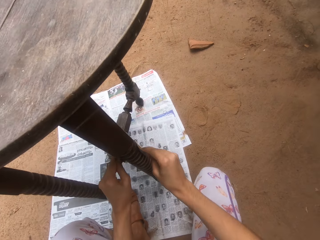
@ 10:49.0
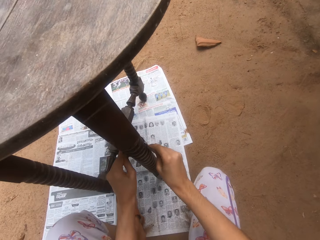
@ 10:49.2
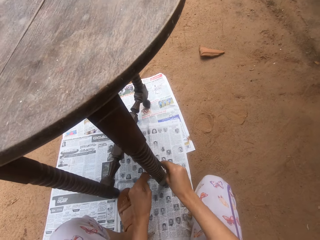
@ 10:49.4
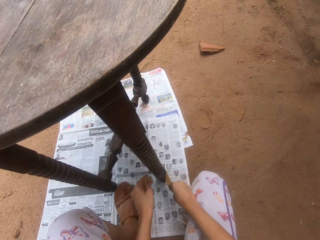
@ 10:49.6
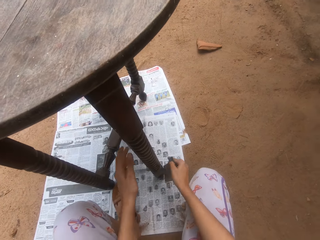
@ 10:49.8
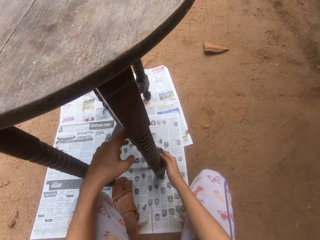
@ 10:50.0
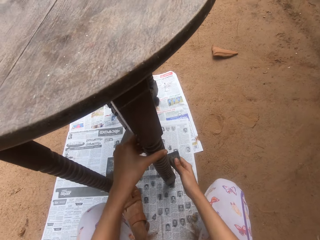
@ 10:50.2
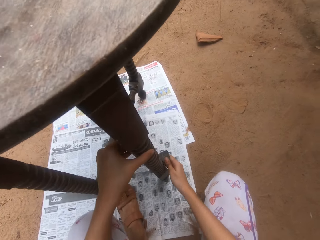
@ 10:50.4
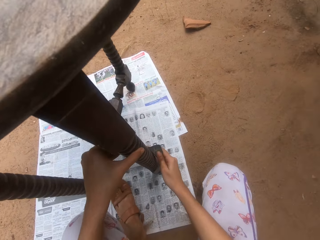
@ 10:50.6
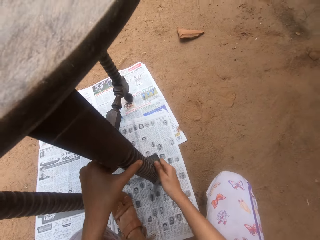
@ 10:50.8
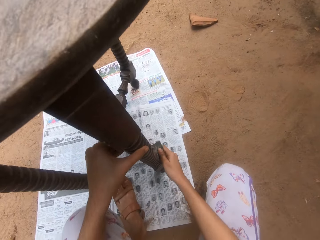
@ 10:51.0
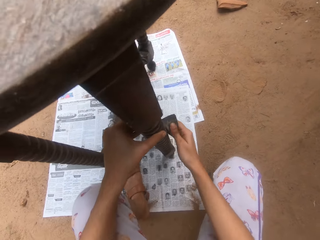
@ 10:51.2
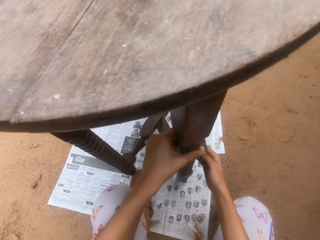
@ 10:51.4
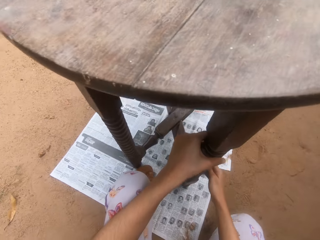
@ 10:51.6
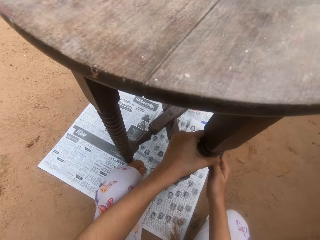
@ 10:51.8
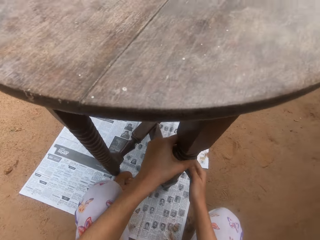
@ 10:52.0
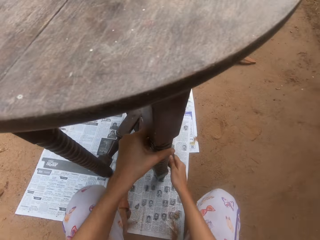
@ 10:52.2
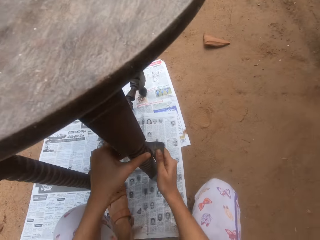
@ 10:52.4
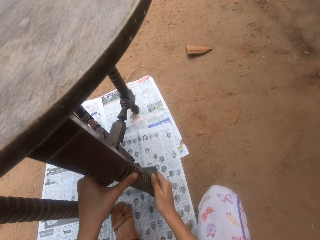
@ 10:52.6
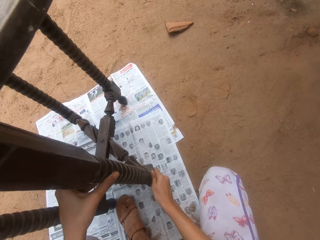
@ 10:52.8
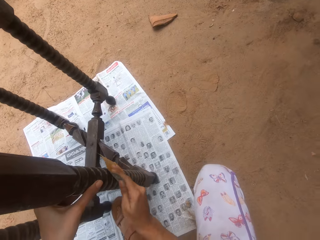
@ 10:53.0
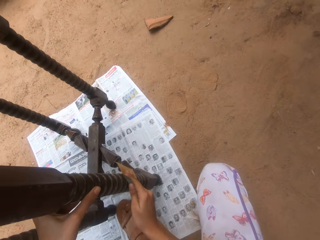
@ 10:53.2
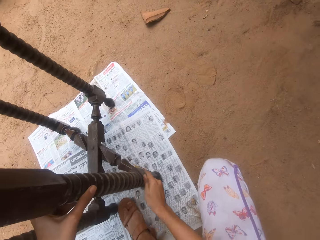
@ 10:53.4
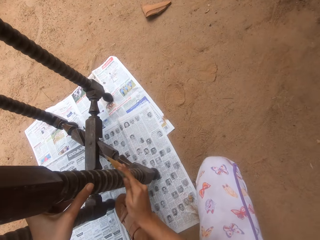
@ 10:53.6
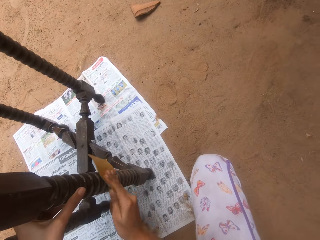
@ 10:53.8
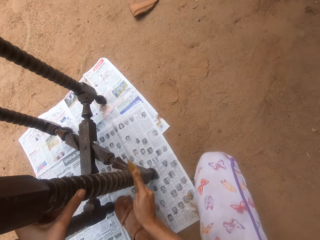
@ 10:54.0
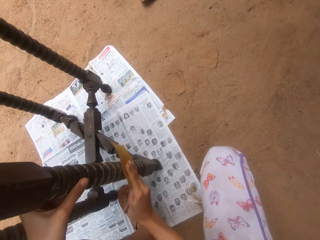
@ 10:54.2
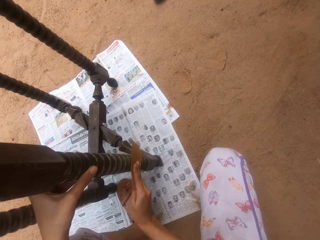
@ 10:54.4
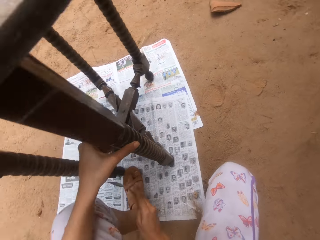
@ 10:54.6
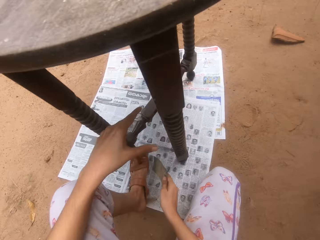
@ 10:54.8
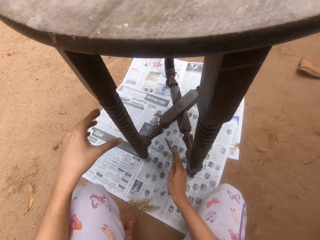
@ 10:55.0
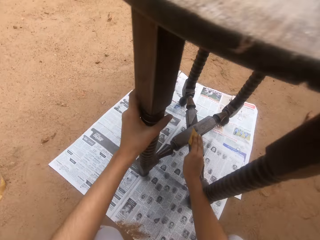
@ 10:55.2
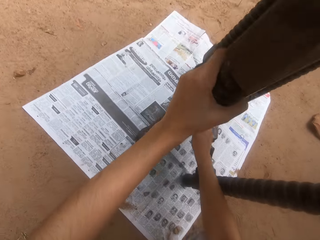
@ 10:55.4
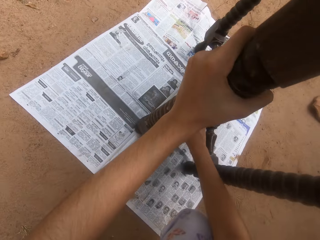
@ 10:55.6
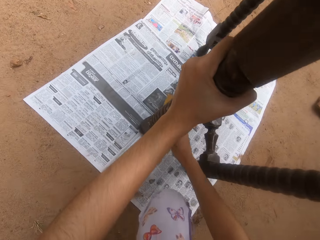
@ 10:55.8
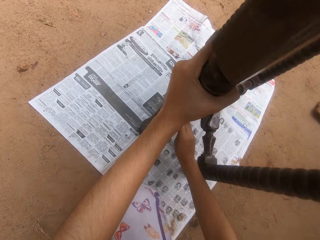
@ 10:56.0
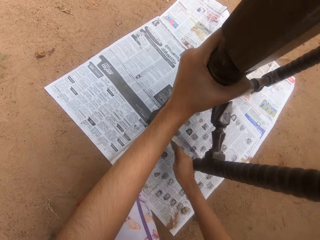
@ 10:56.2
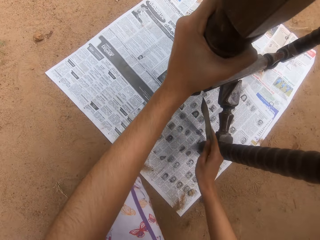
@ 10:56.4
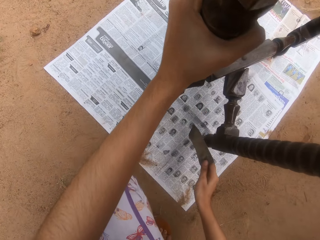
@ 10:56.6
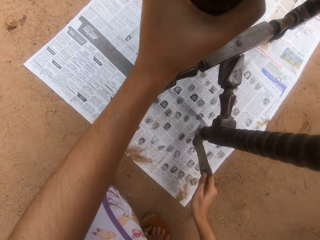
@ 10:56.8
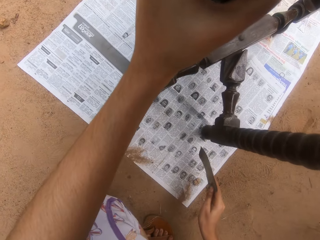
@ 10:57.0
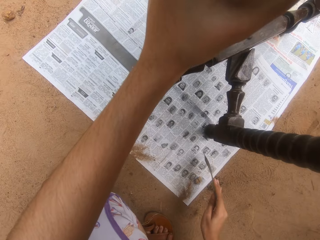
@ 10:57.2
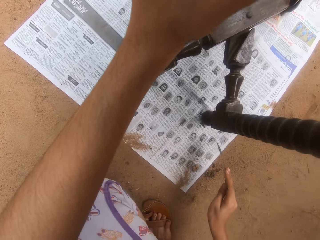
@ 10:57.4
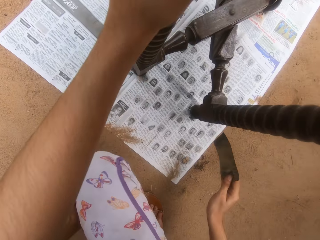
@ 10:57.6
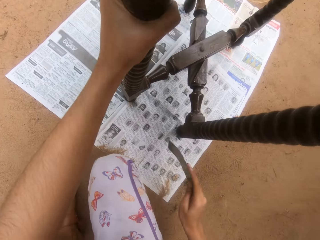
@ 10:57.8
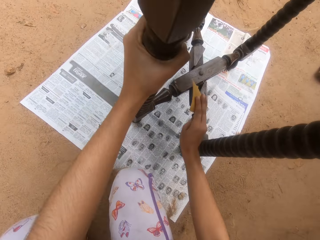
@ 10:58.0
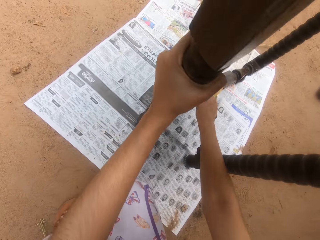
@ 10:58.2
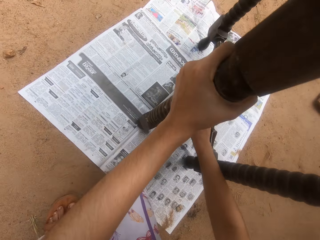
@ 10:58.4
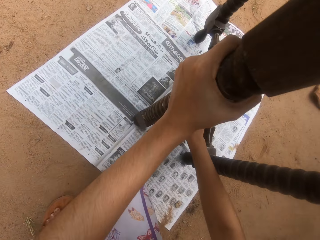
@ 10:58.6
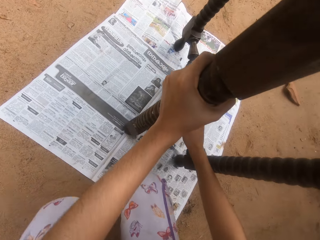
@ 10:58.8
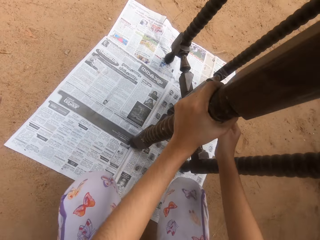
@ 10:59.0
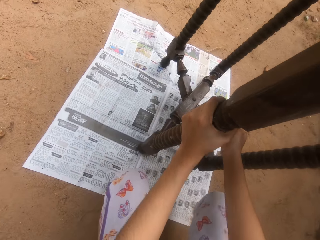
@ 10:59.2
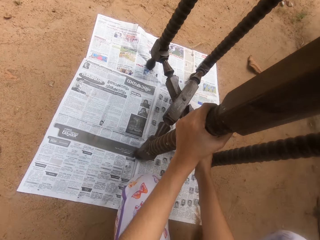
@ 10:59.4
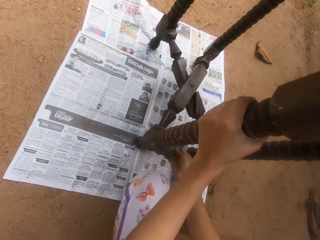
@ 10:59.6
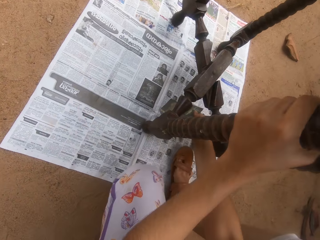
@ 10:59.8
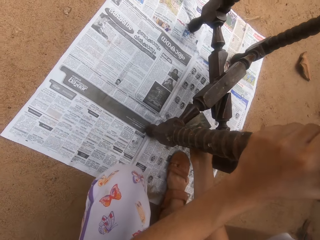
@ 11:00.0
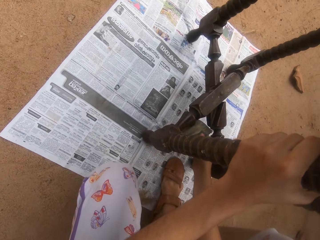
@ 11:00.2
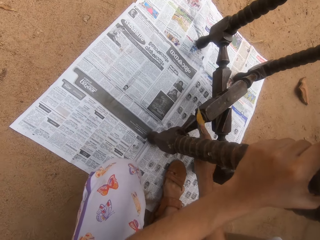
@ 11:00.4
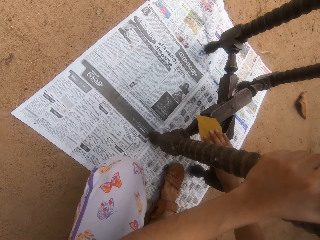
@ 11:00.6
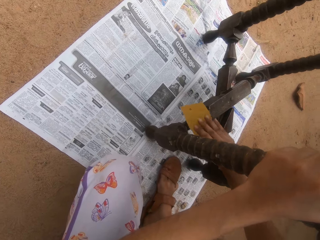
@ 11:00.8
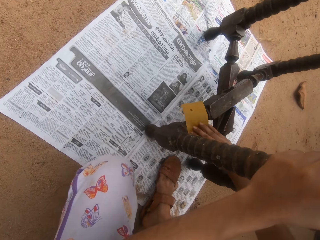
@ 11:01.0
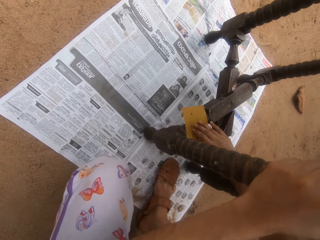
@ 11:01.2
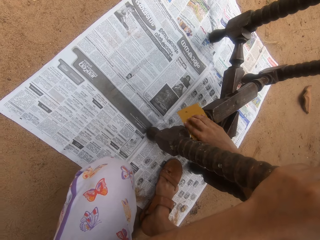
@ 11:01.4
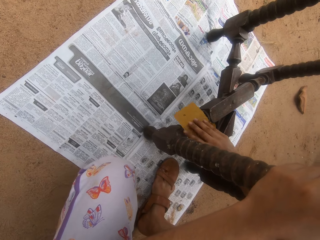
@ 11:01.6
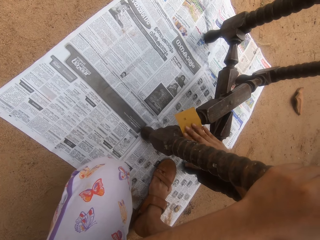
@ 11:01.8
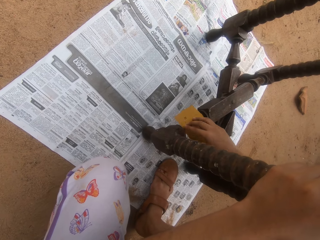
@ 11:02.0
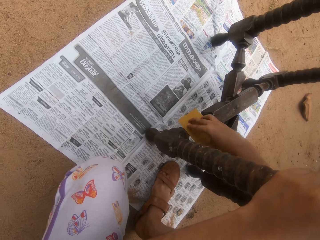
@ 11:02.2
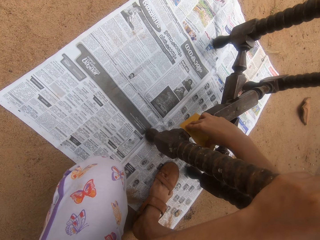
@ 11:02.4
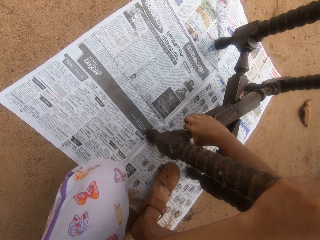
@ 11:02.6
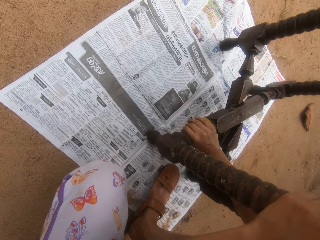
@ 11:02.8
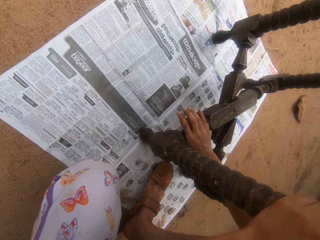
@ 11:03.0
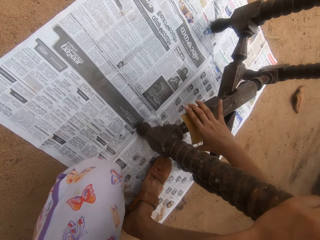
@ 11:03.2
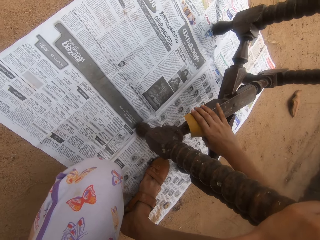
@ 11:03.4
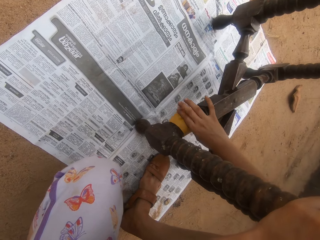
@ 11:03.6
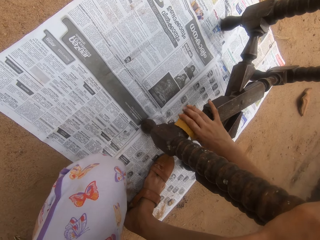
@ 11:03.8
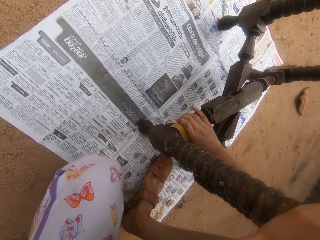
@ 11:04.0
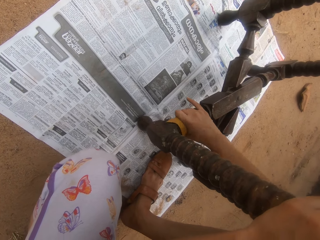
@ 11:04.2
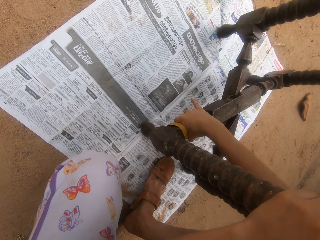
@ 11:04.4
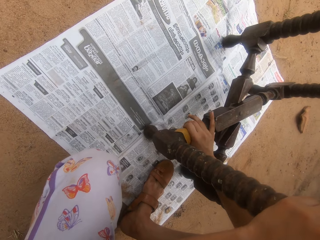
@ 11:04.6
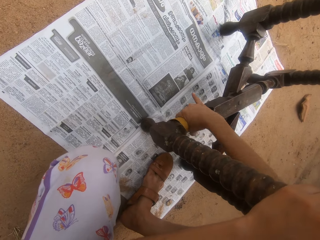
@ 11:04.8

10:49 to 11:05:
The camera wearer scrubs a table with both hands. They scrub with the right hand. They move. They pause. They scrub the table.

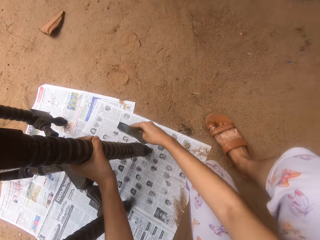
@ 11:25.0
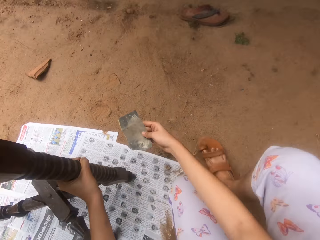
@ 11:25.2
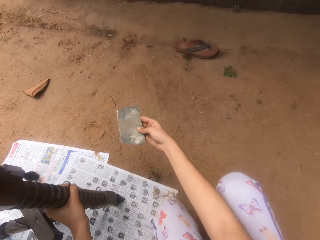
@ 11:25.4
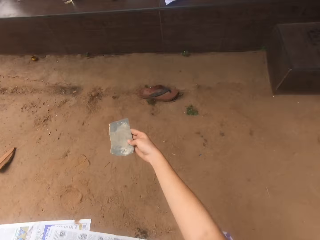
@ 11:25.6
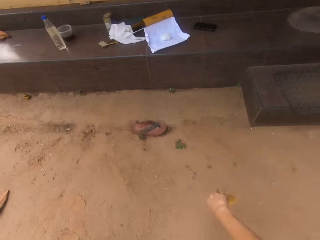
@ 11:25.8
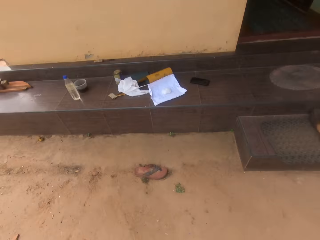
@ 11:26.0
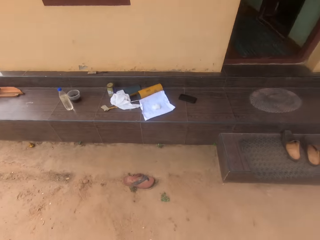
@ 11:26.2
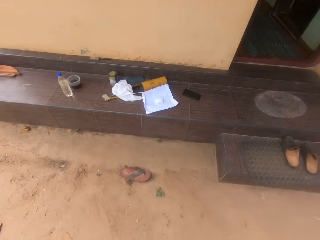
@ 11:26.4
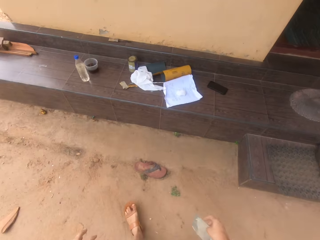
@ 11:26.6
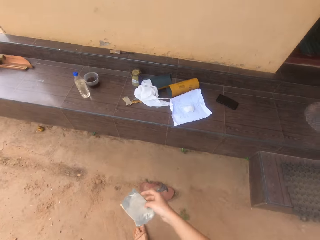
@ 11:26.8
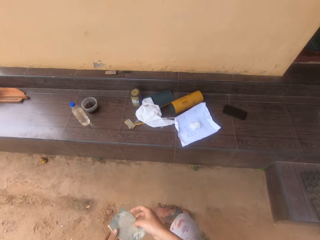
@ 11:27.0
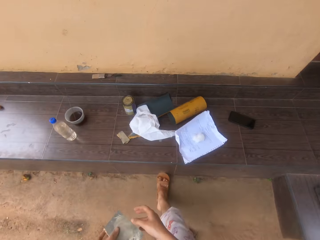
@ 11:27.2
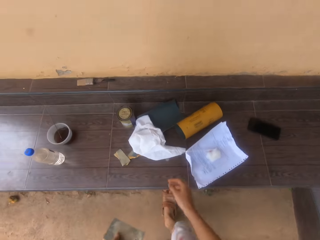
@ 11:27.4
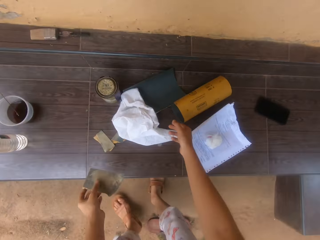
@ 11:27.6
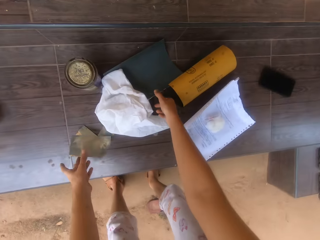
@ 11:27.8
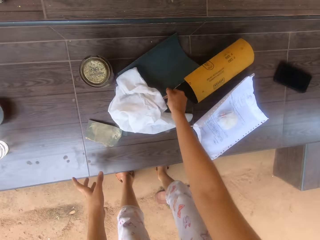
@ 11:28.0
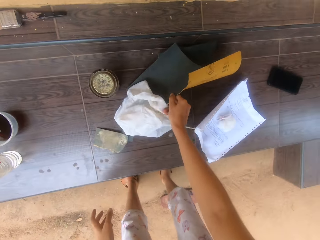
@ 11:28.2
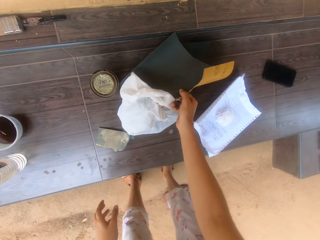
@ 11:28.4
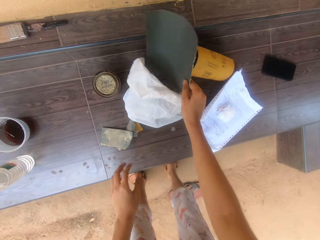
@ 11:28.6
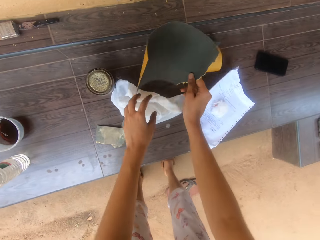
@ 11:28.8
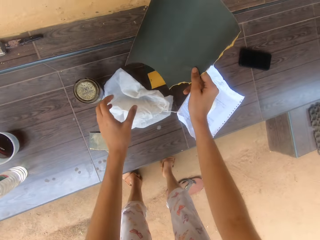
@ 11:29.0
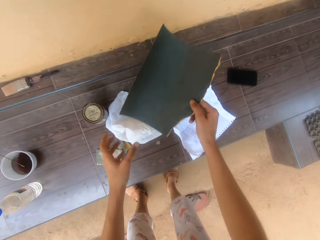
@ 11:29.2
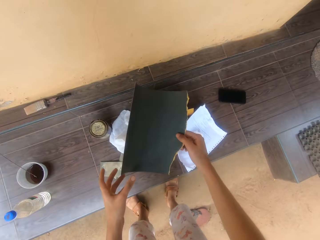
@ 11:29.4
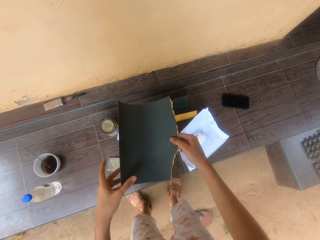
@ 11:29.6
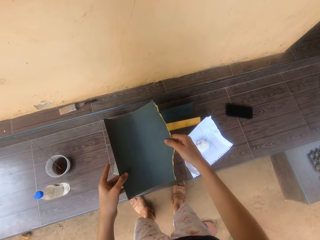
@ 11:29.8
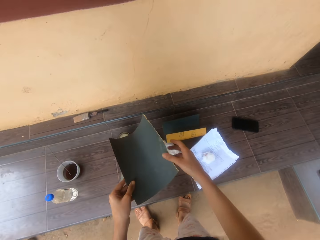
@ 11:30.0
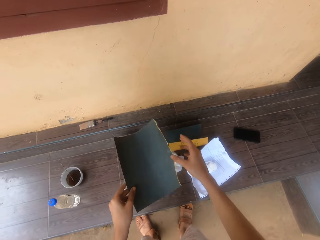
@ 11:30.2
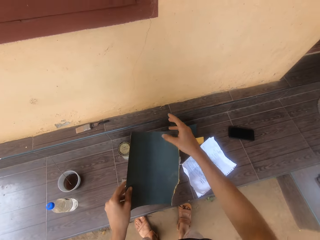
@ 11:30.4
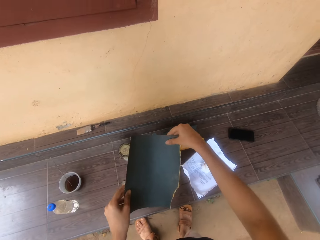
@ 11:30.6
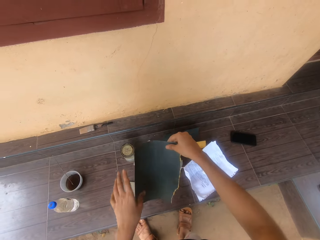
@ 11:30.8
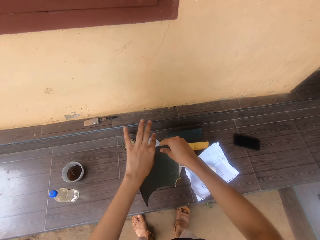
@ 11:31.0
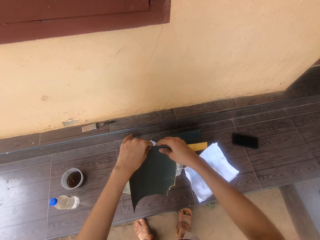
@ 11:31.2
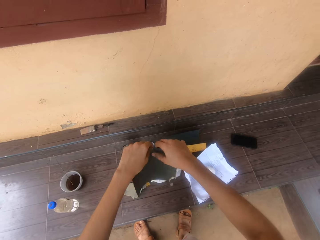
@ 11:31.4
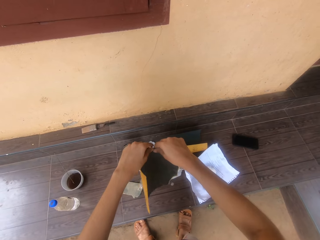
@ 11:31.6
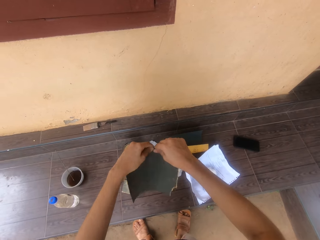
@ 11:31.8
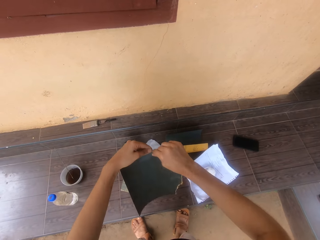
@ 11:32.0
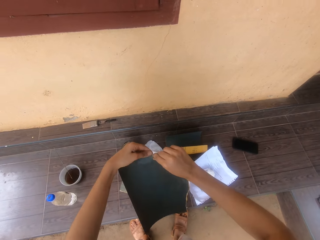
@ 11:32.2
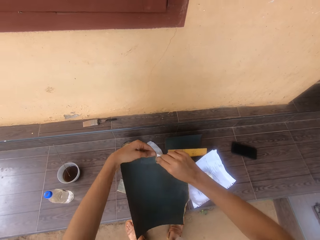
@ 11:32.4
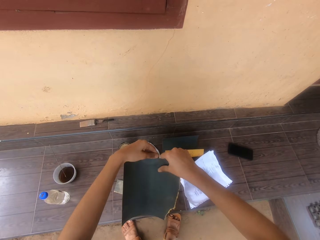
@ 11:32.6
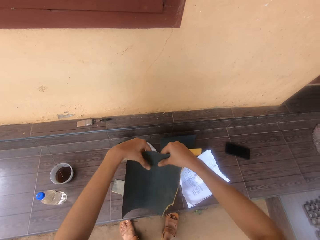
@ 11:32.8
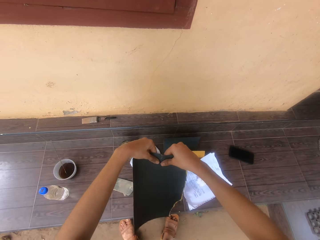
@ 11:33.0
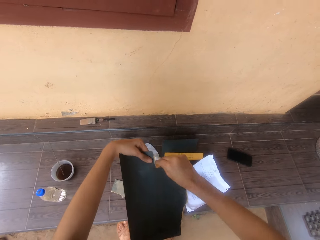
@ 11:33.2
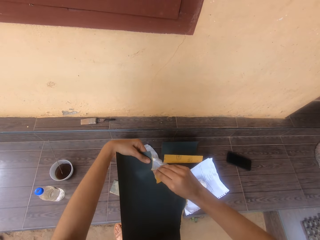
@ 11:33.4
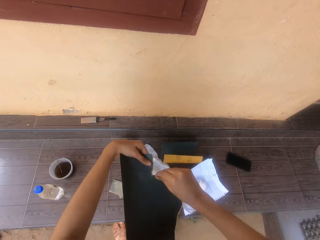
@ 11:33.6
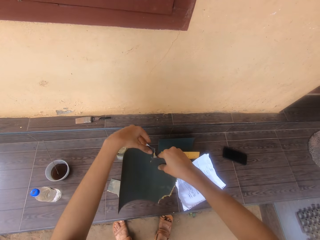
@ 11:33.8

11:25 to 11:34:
The camera wearer walks around the compound. They stand. They bend. They drop sandpaper. They pick the sandpaper. They cut the sandpaper.
